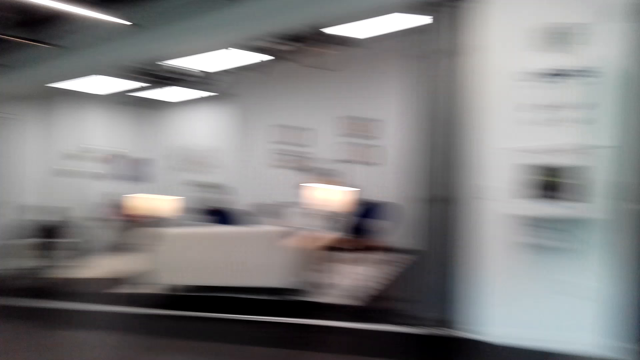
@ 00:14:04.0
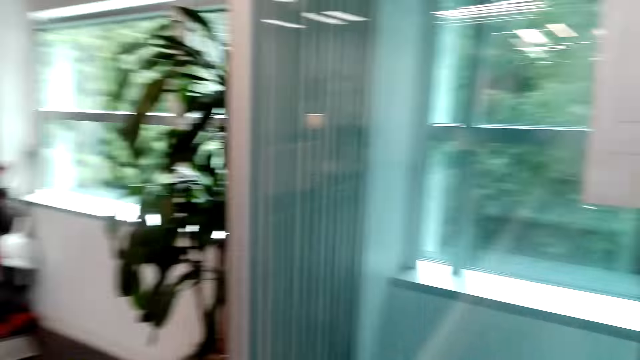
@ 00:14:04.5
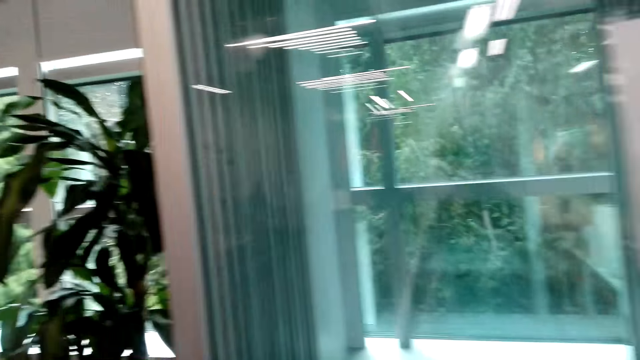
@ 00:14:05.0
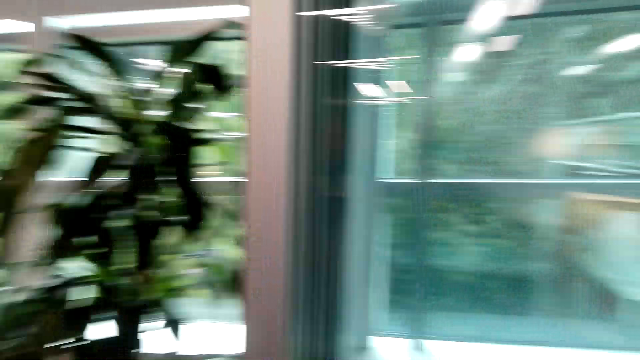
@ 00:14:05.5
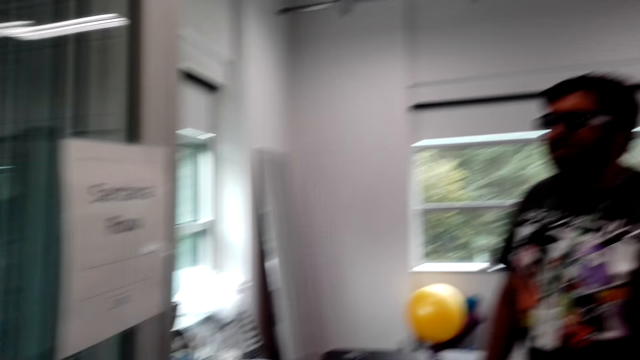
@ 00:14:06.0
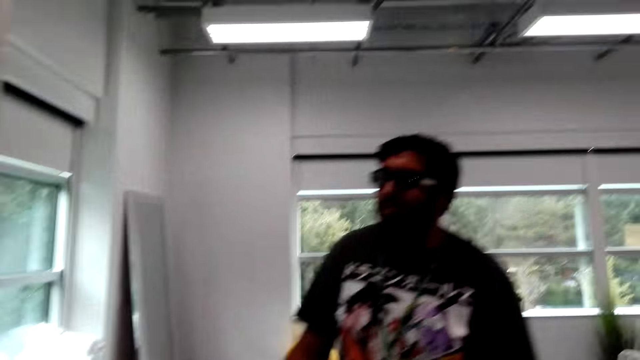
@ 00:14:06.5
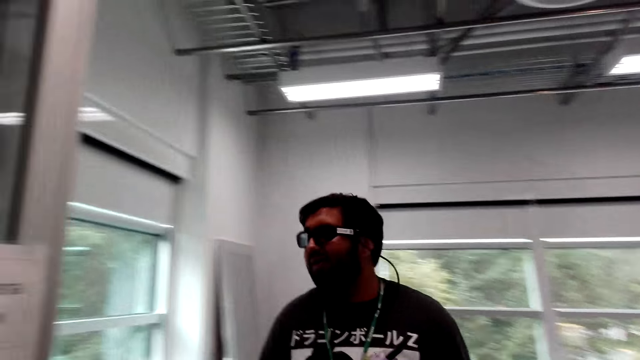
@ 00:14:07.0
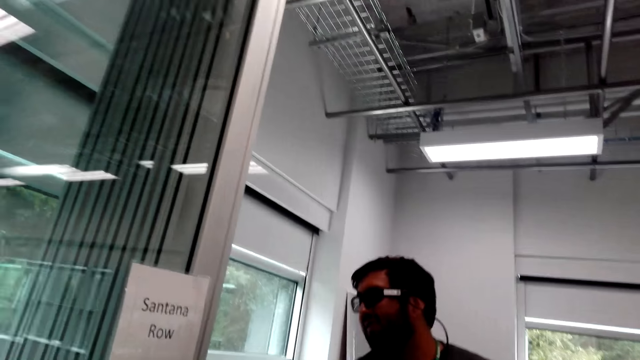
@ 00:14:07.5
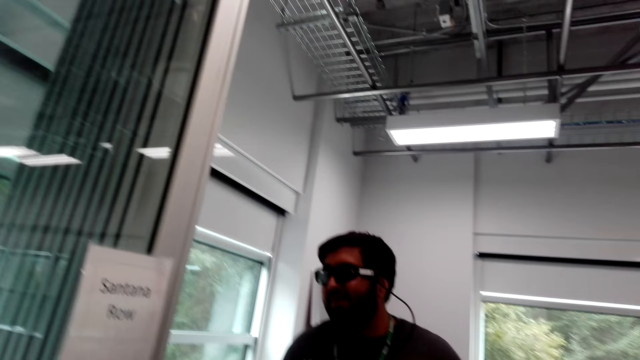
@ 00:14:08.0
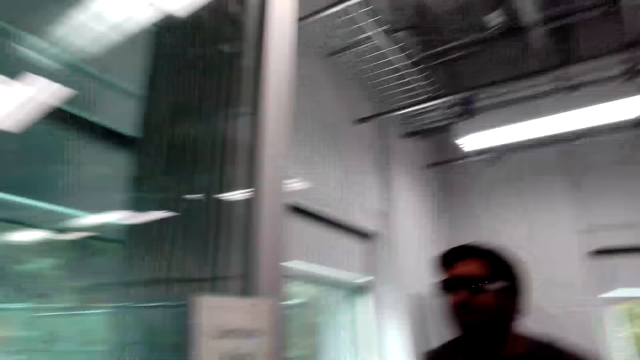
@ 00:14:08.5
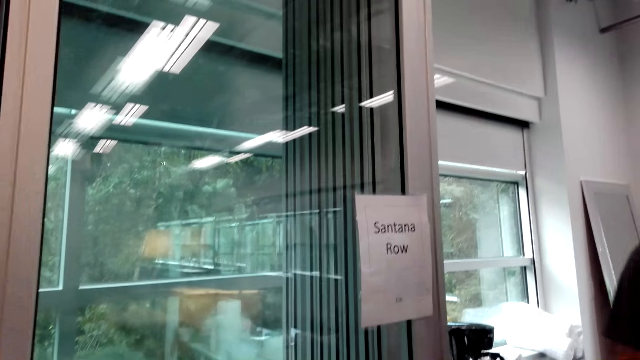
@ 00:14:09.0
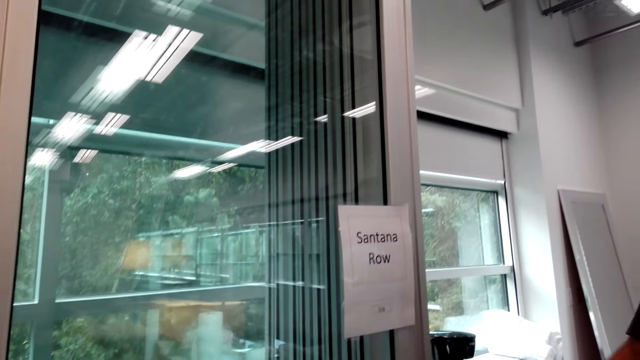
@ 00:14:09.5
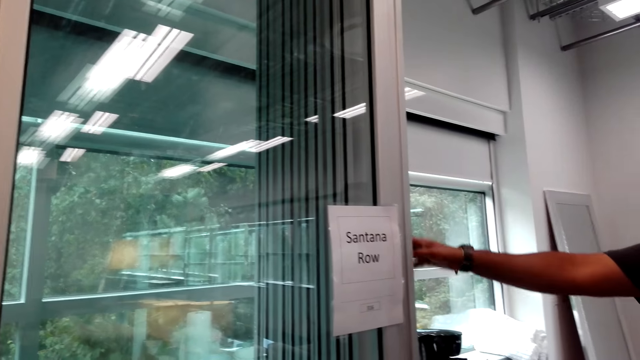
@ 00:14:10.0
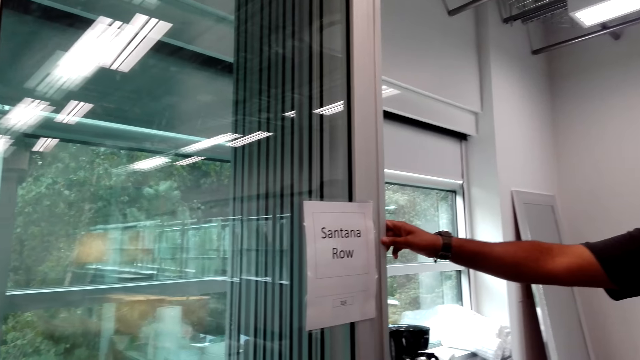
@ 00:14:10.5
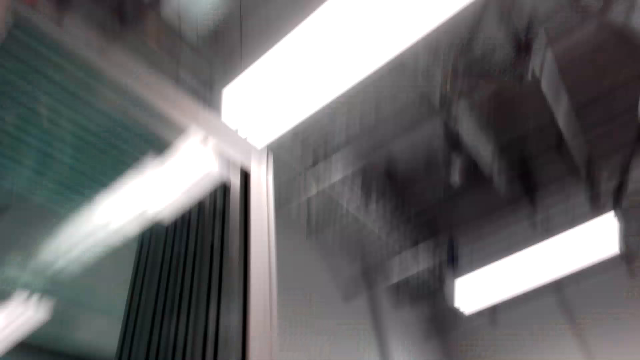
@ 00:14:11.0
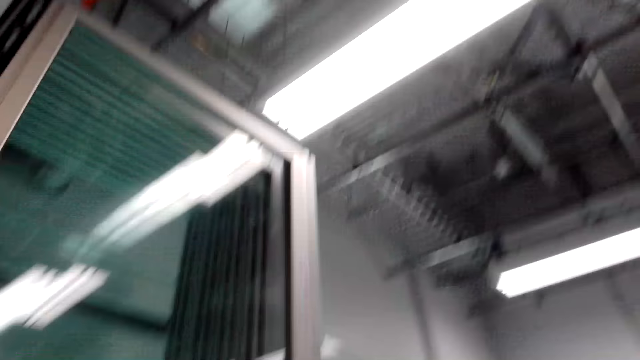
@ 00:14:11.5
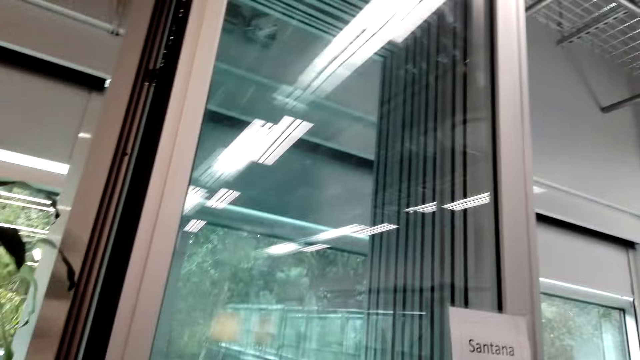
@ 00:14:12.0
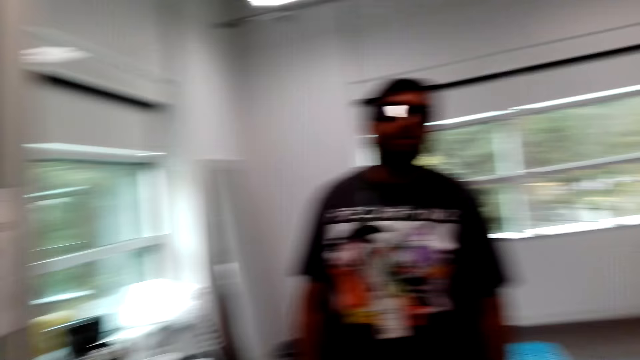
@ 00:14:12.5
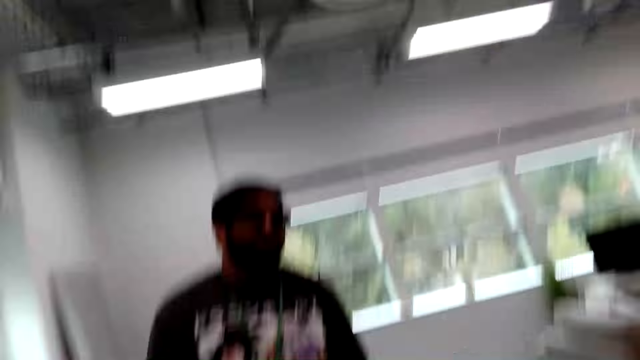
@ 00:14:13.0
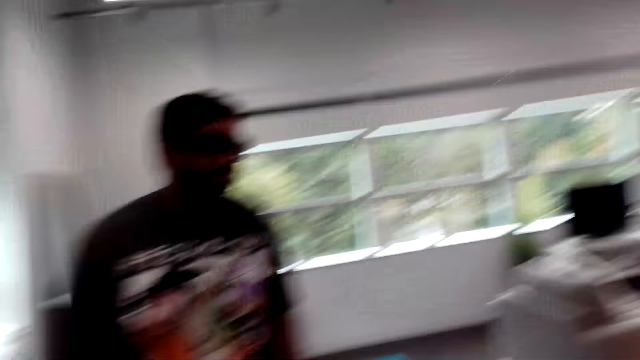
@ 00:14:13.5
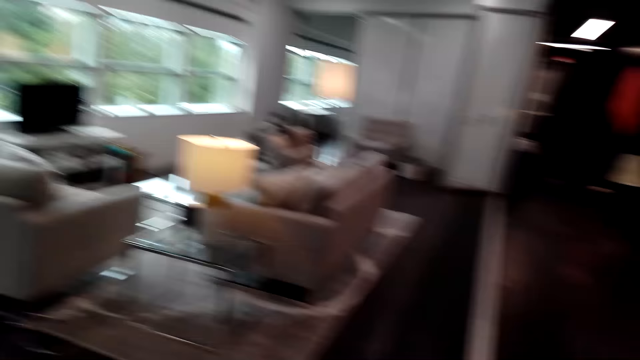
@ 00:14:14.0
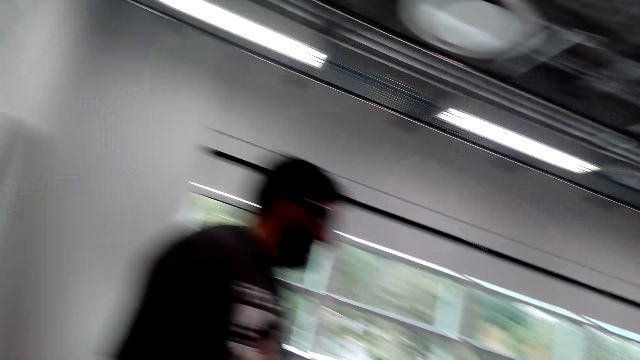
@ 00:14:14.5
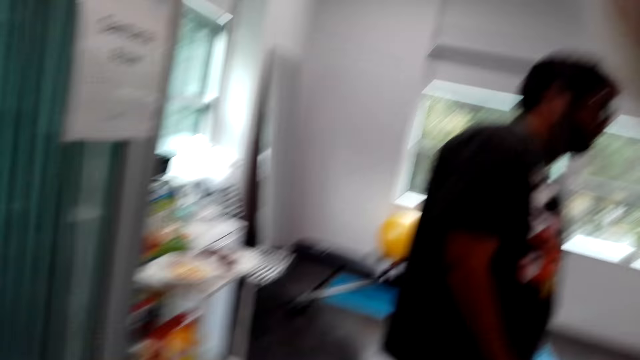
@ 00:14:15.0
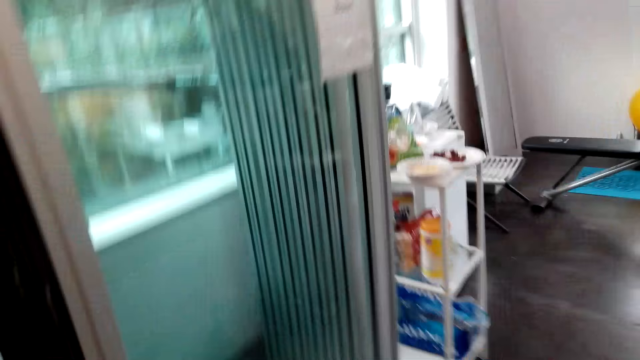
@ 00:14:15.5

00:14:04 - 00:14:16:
The camera wearer talks with a man. The man holds the door with a hand. The camera wearer walks around the house.

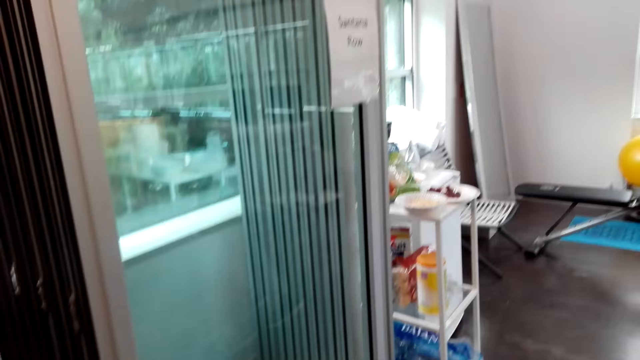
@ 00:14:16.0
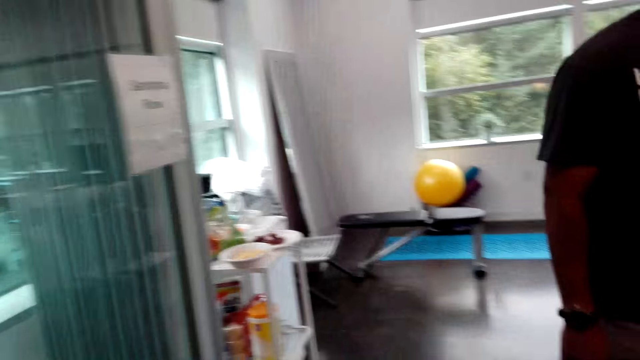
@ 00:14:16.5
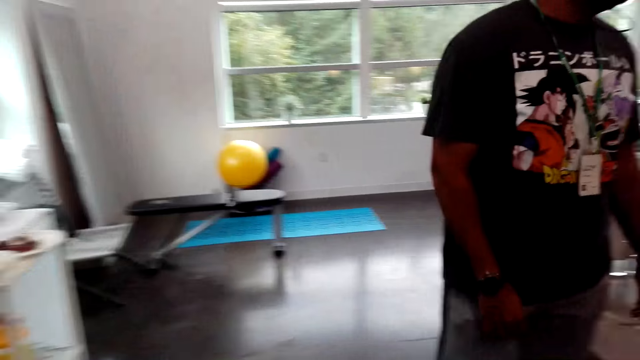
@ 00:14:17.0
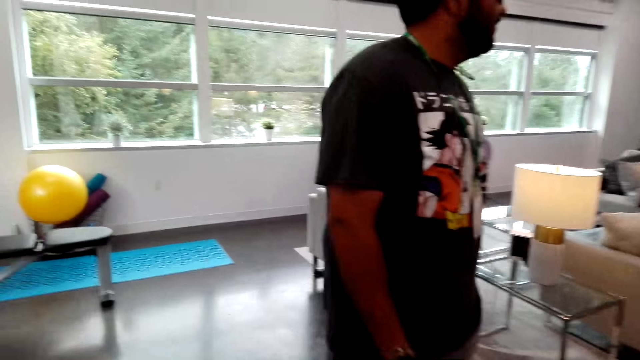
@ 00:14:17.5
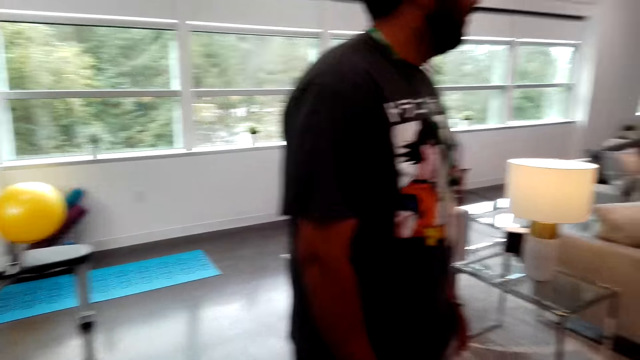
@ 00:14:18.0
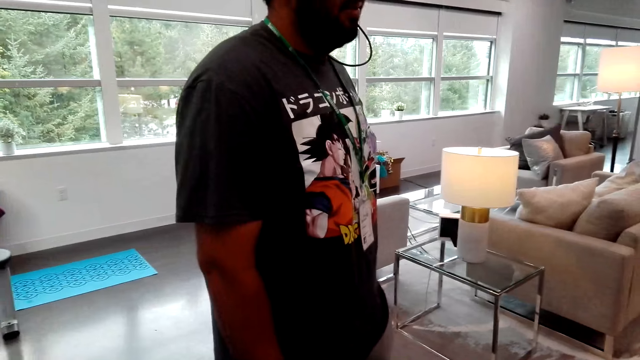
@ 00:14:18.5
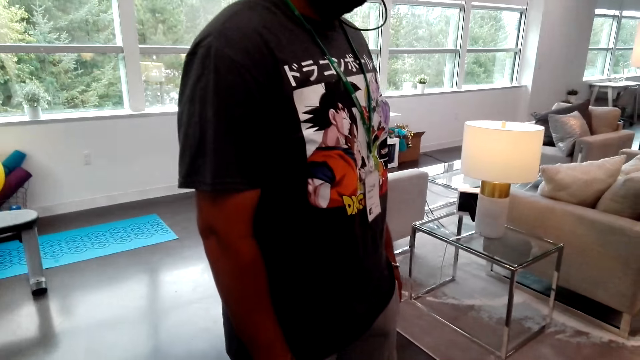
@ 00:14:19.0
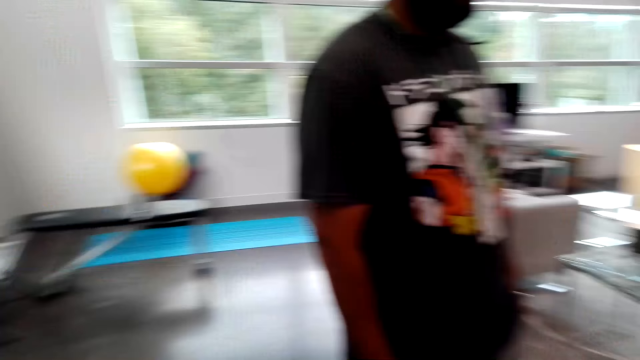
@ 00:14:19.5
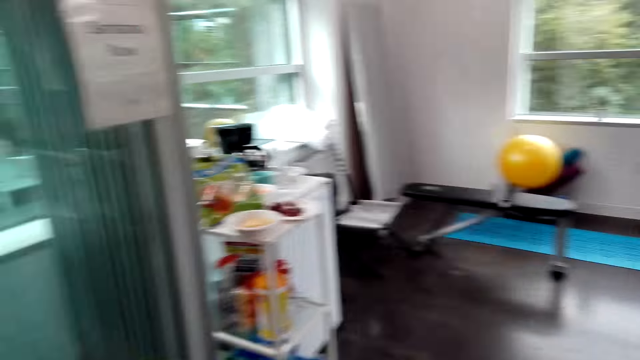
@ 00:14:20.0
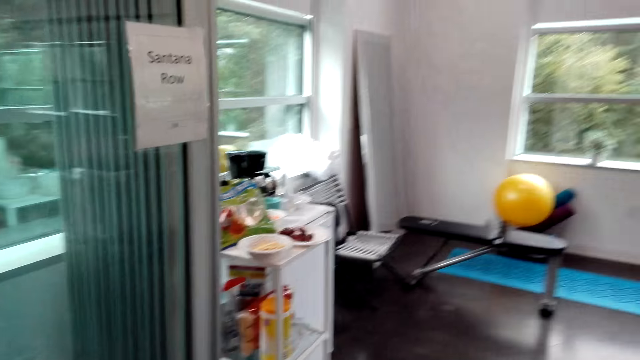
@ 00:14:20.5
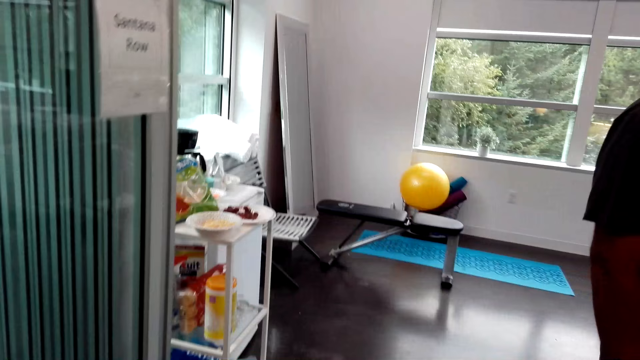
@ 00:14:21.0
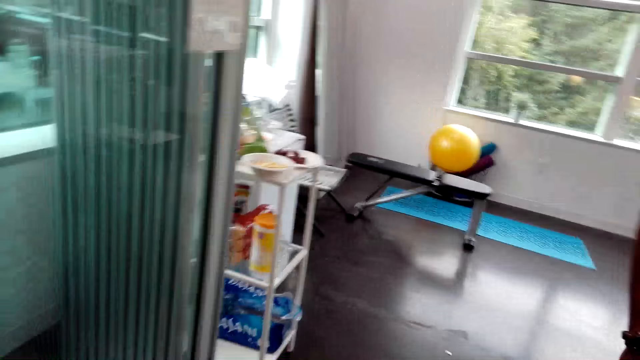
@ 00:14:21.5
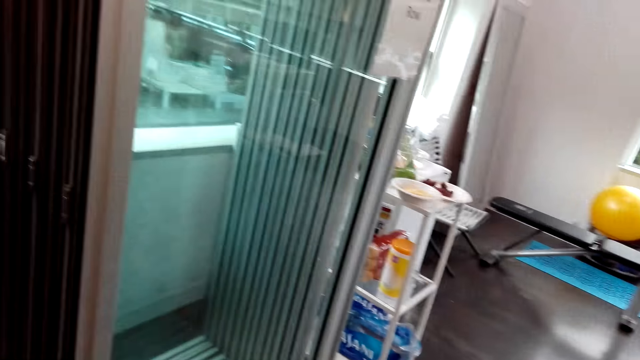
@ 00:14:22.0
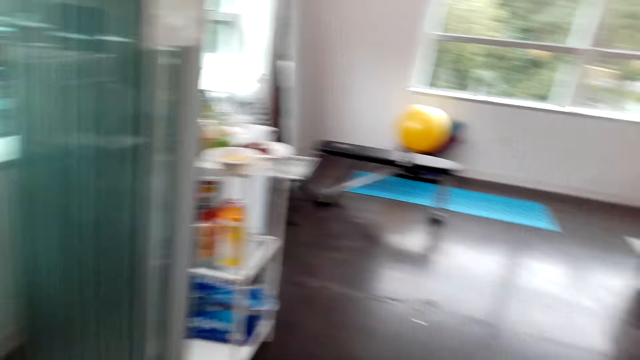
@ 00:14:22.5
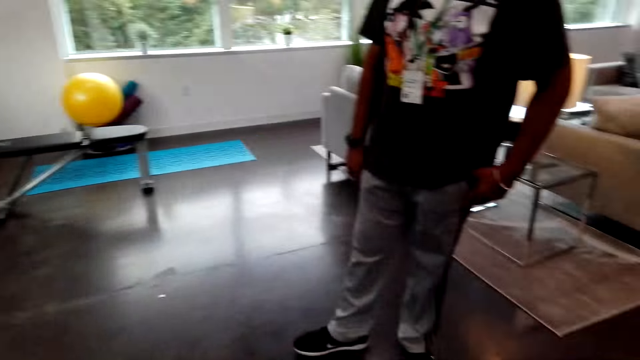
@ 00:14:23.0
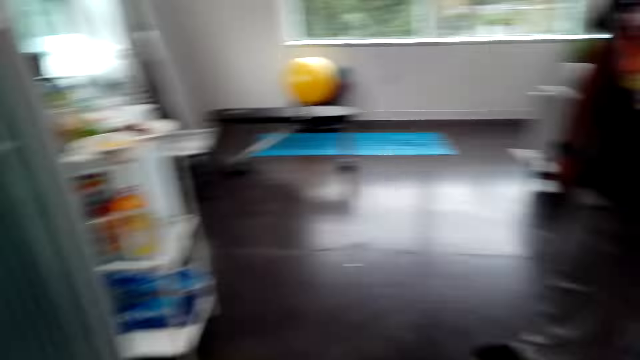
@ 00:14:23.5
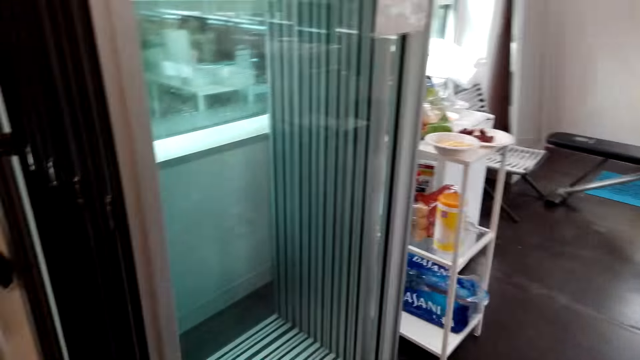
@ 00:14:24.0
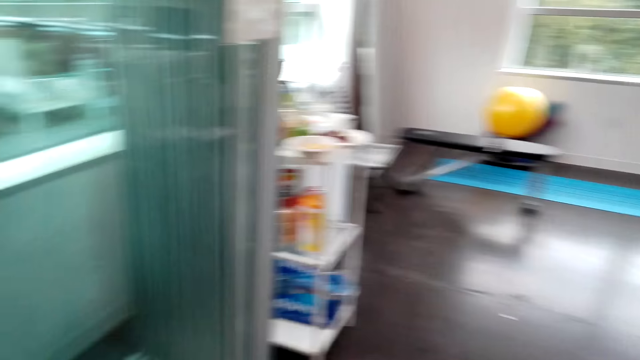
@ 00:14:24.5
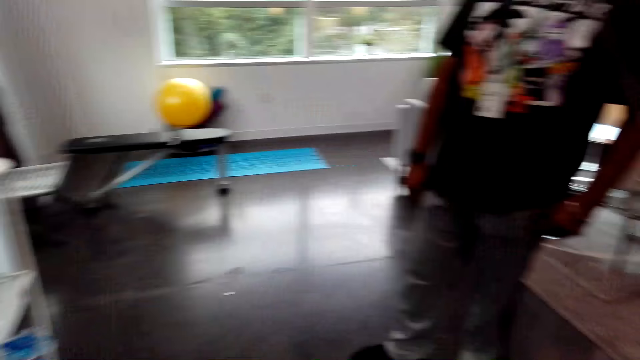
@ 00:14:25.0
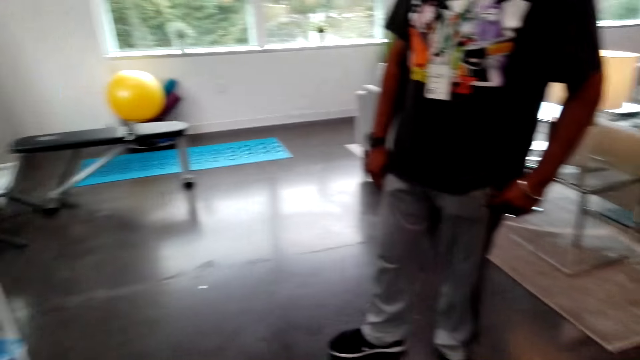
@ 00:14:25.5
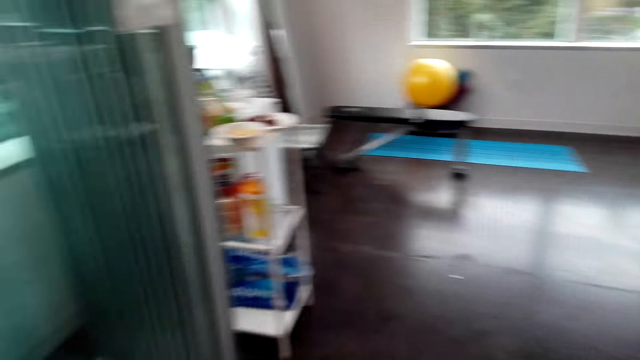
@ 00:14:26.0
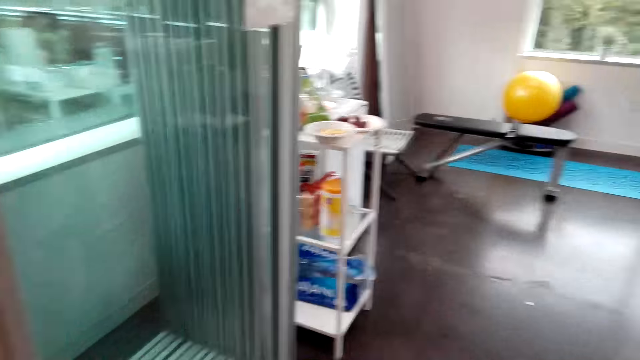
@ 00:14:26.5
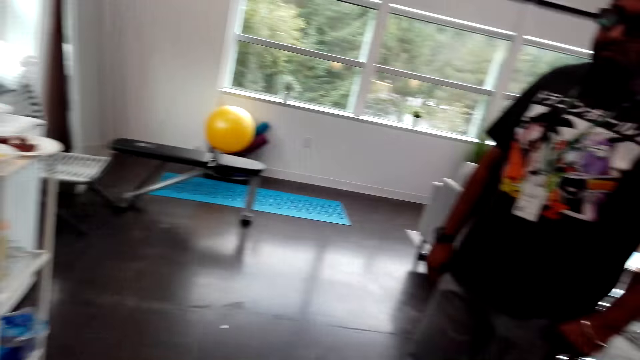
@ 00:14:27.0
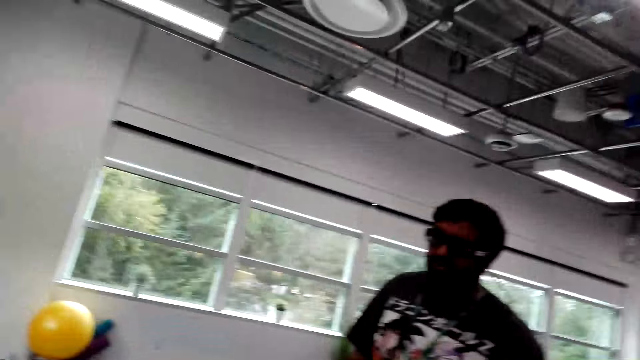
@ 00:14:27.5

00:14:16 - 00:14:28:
The camera wearer looks around the house. They look around the living room.
